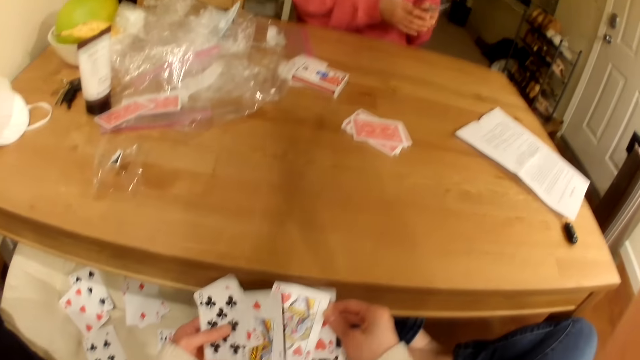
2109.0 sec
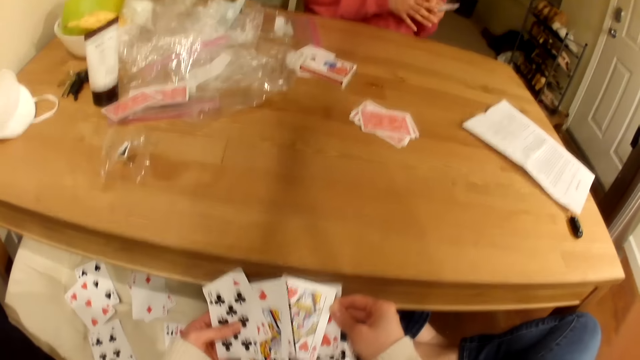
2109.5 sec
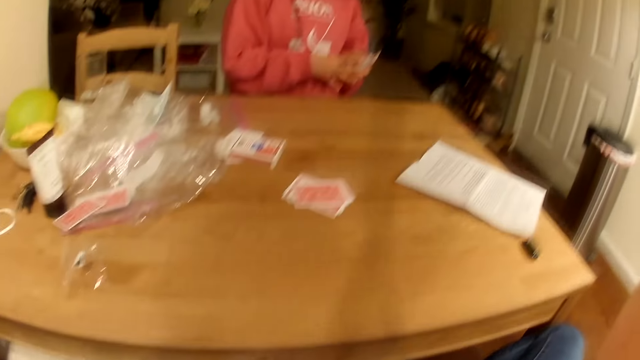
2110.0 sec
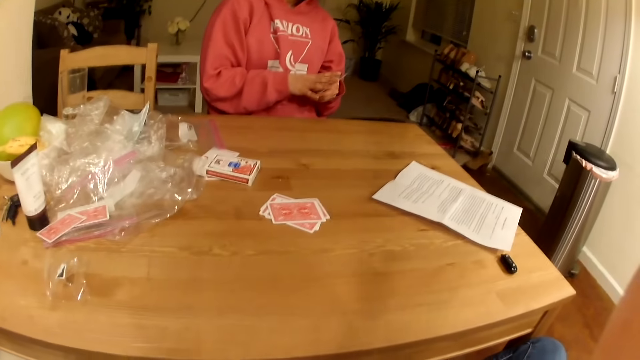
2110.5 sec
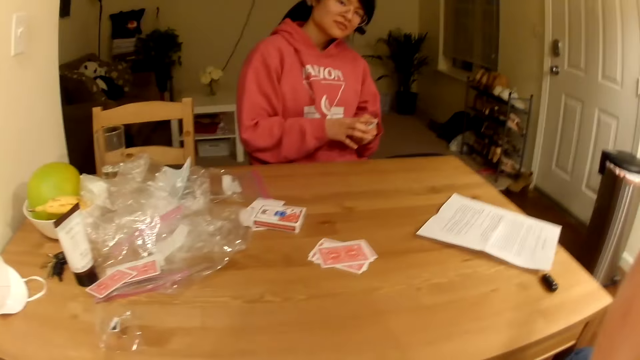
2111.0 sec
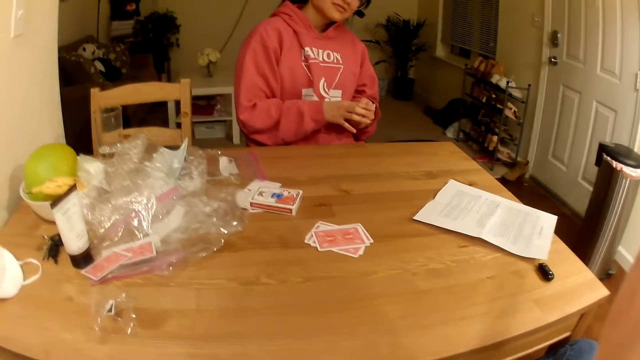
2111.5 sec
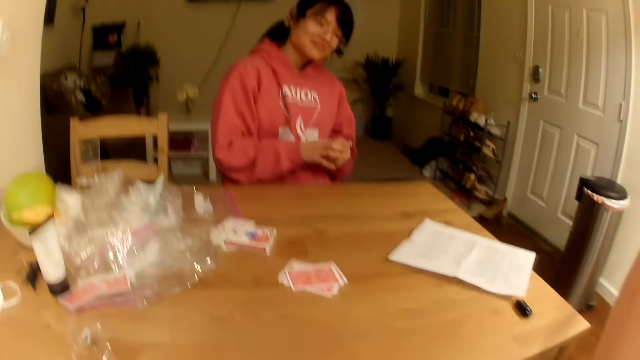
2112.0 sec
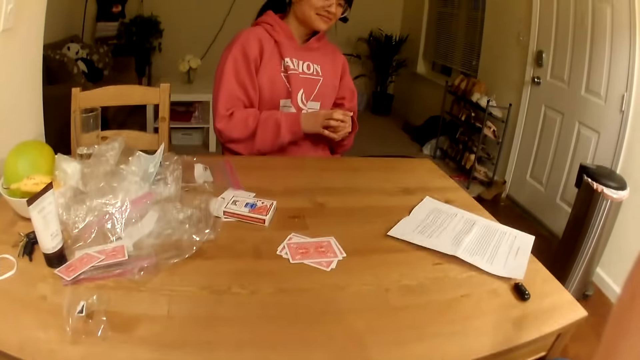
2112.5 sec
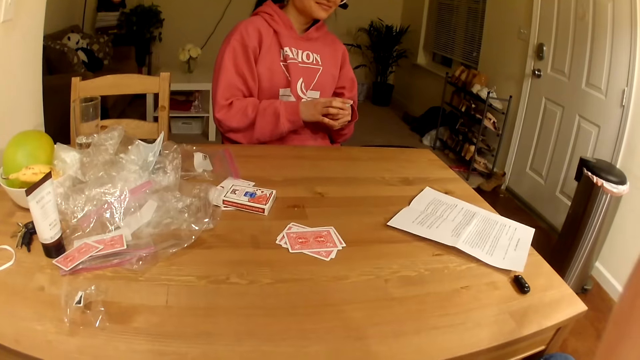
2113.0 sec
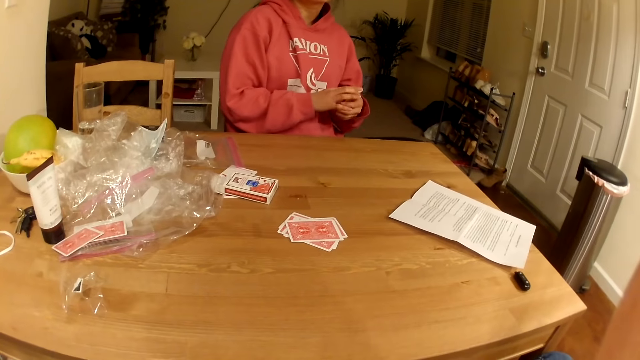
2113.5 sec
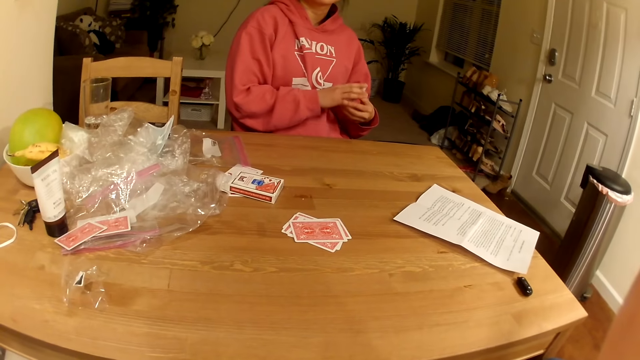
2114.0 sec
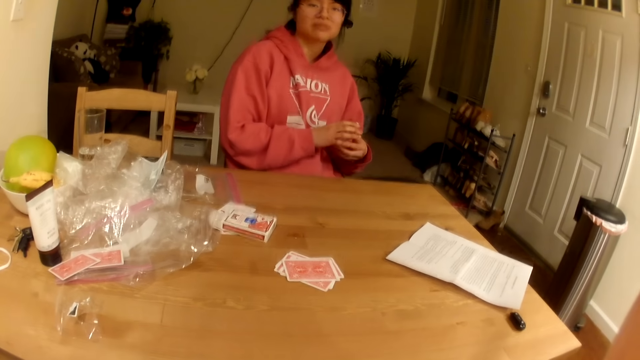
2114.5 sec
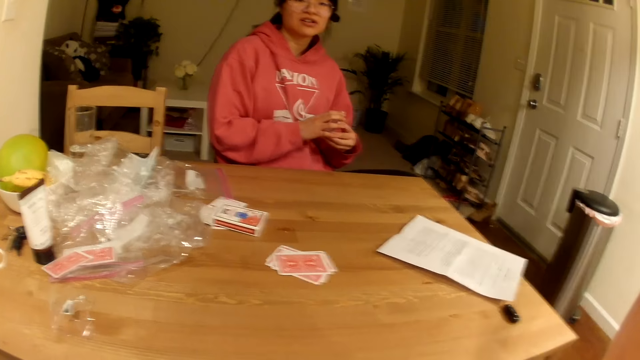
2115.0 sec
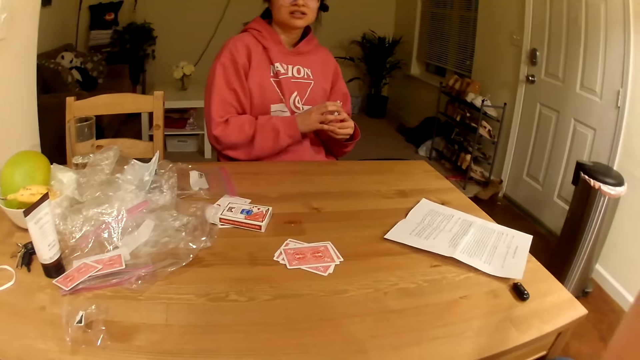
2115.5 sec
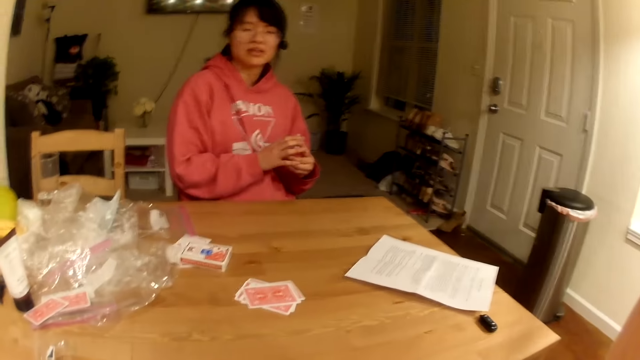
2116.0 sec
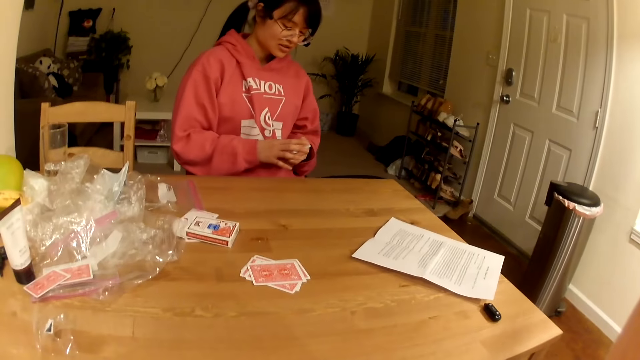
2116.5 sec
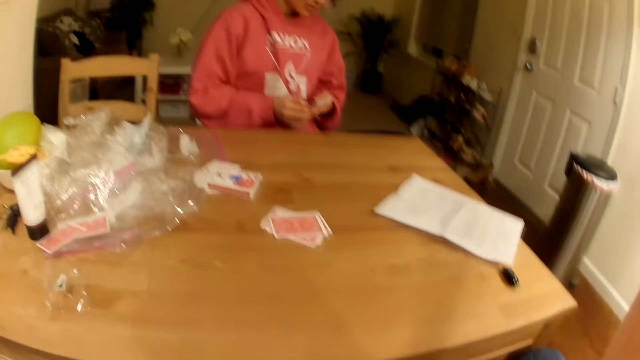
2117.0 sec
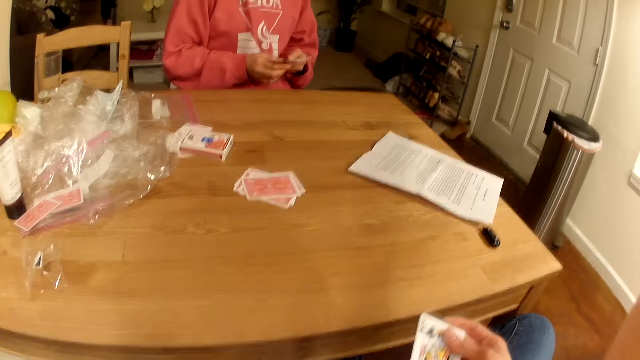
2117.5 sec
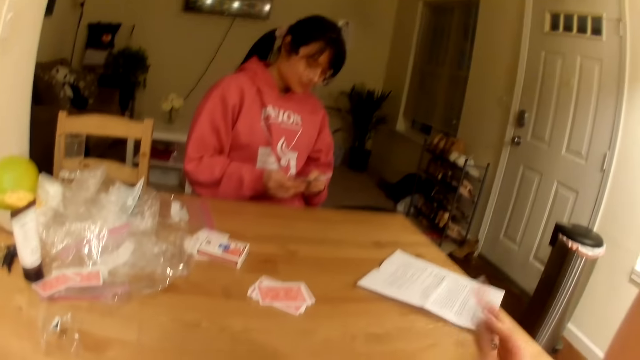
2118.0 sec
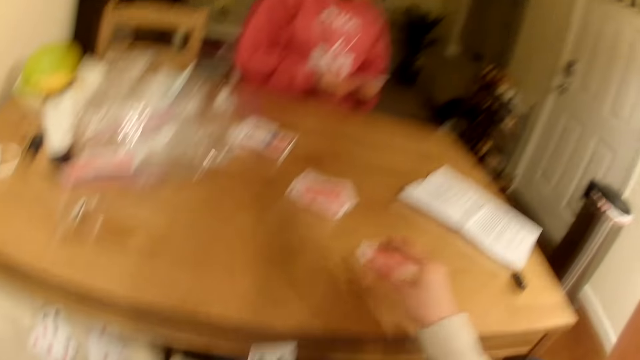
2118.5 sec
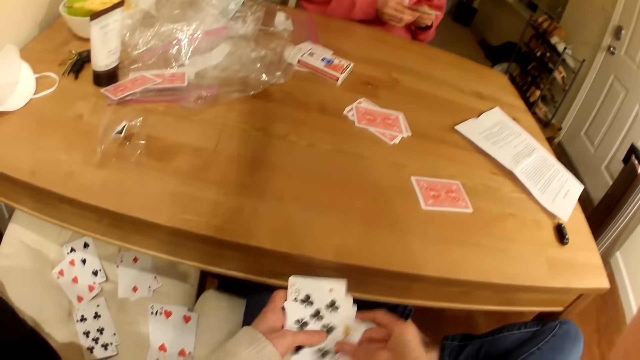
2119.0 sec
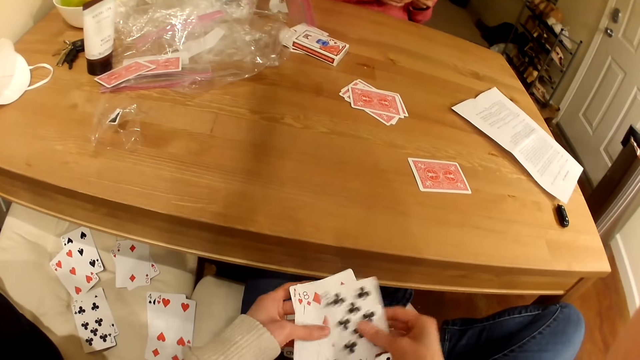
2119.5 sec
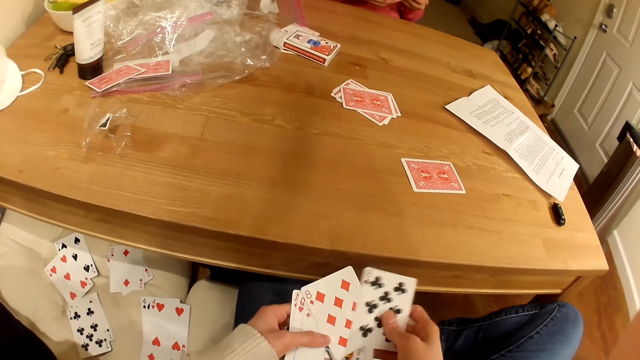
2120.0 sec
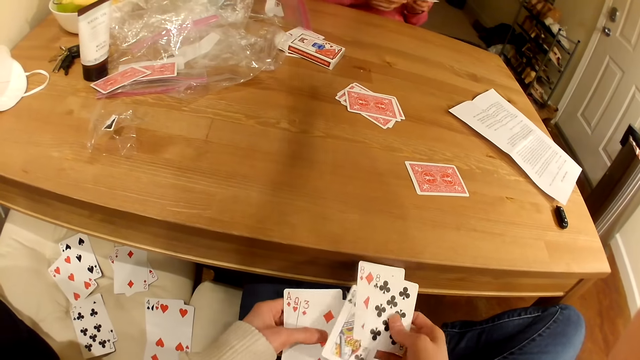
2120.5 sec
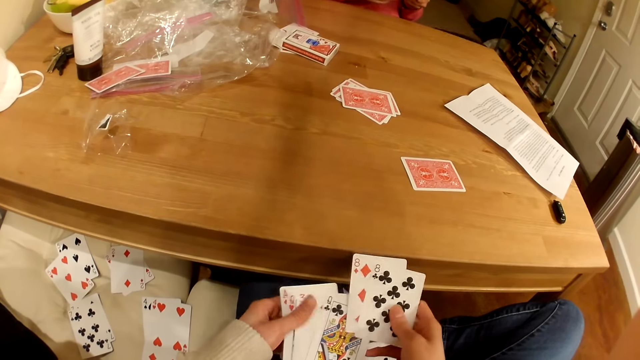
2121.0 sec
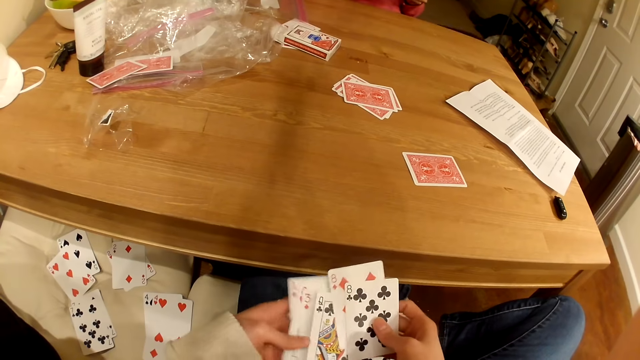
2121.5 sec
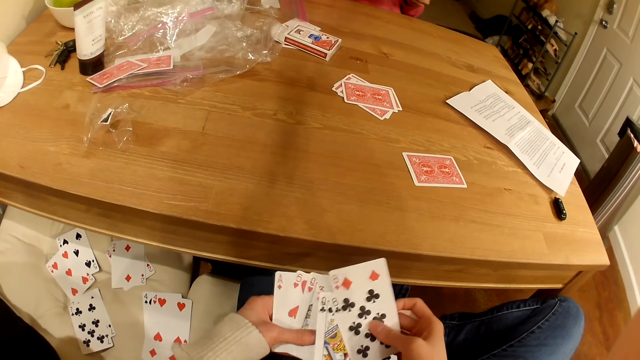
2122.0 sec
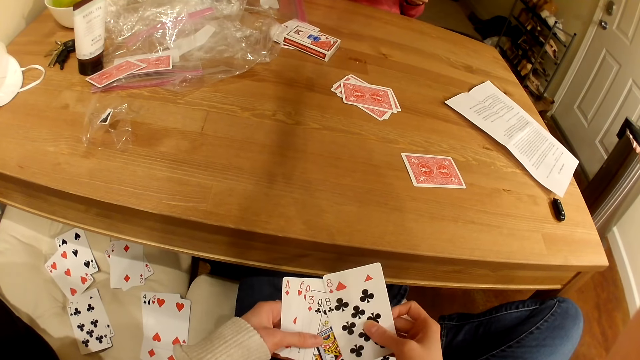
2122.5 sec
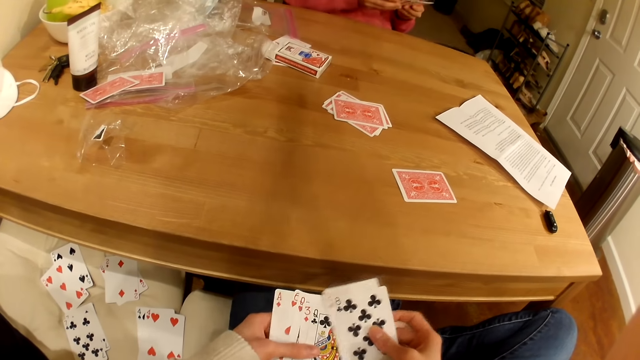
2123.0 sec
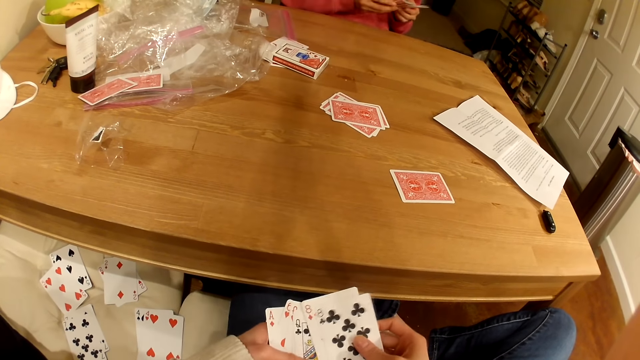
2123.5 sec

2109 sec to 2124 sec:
The camera wearer looks at a lady. They put playing cards on the table. They shuffle the playing cards. They look down at the cards.

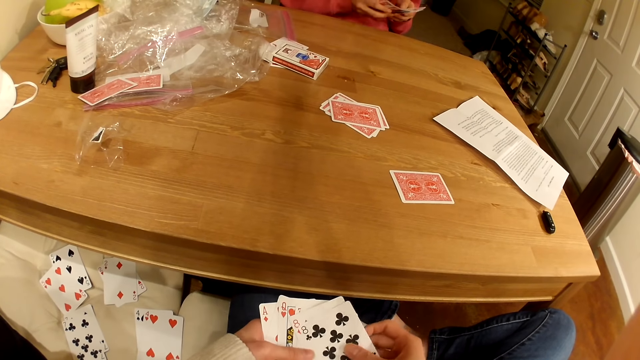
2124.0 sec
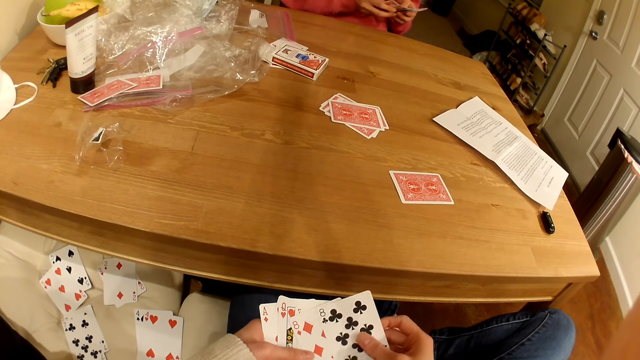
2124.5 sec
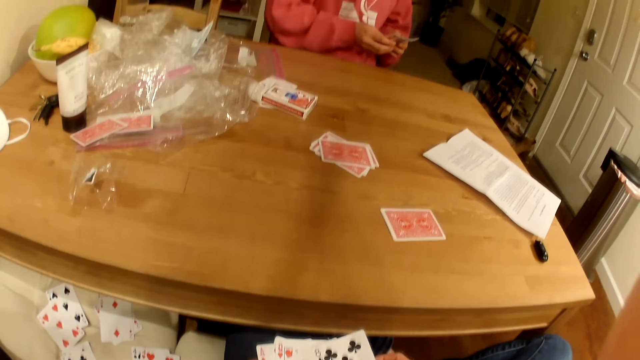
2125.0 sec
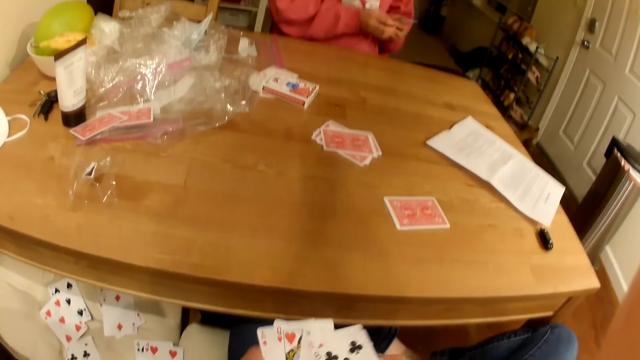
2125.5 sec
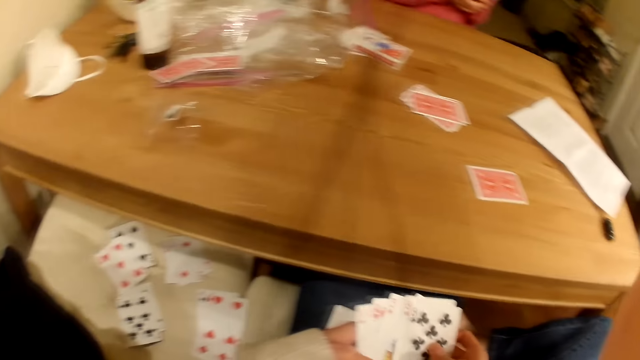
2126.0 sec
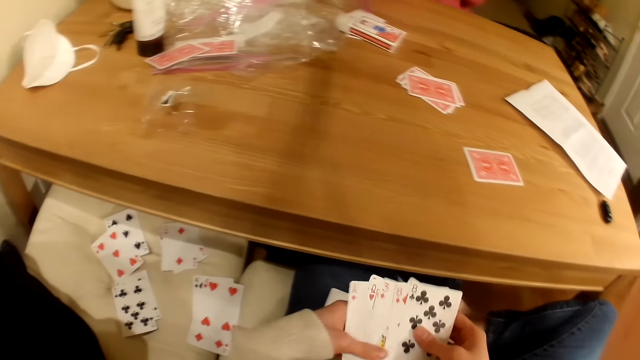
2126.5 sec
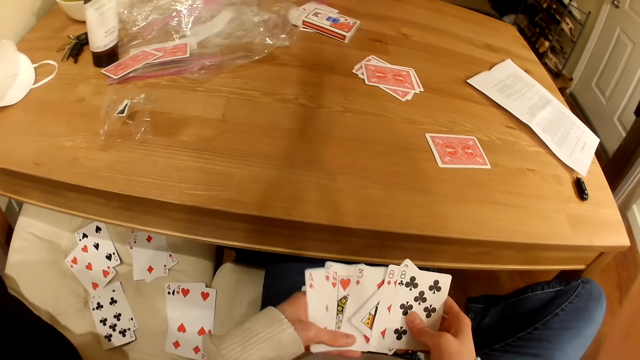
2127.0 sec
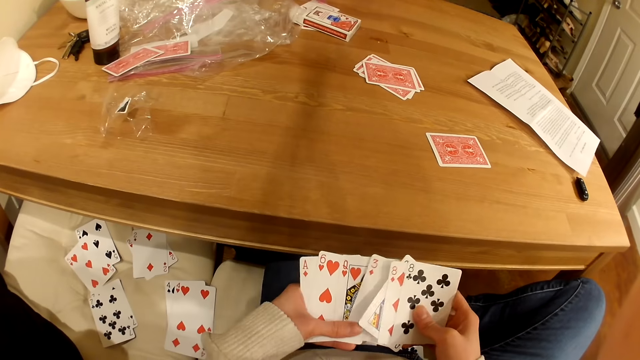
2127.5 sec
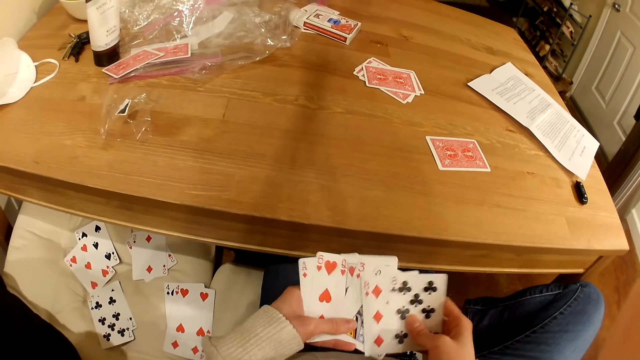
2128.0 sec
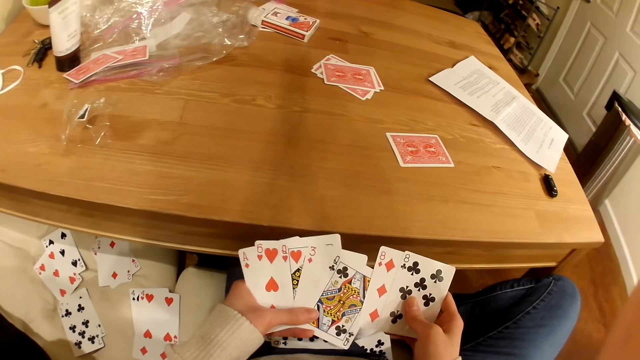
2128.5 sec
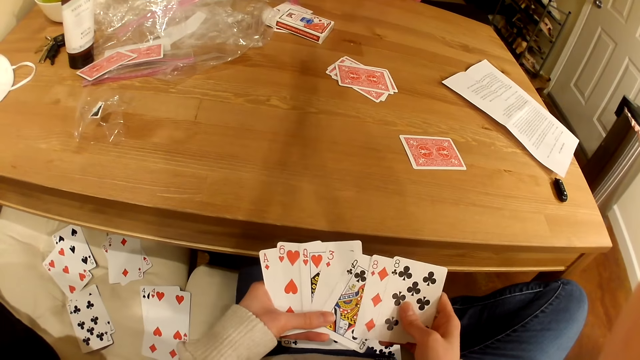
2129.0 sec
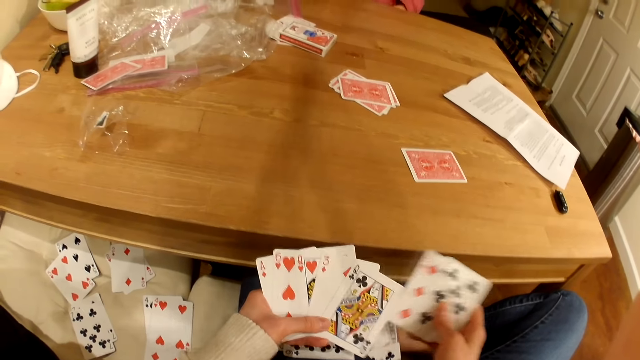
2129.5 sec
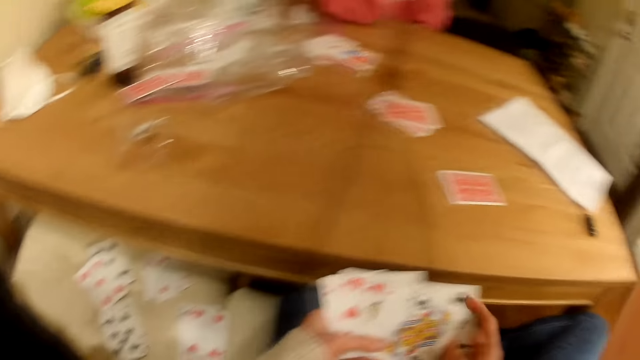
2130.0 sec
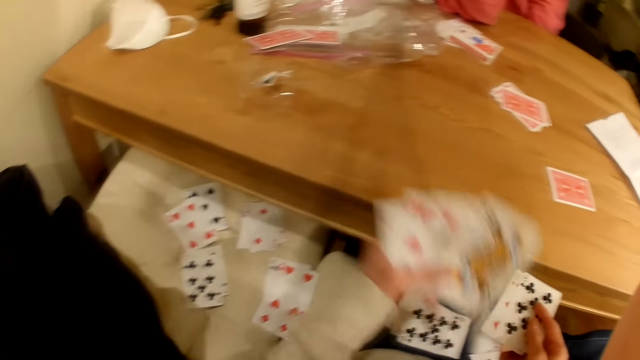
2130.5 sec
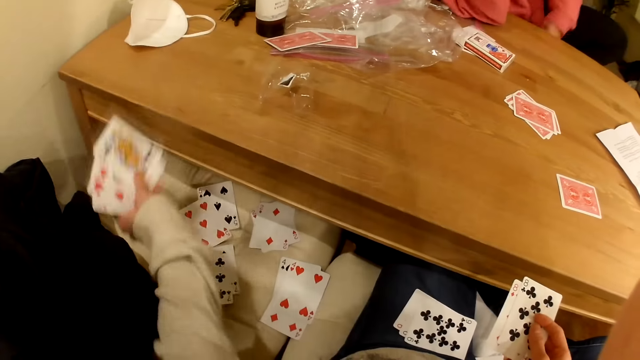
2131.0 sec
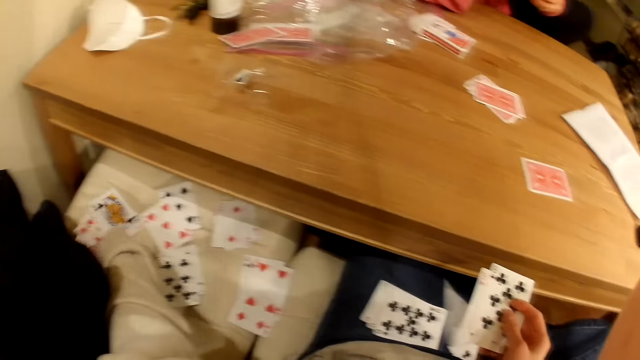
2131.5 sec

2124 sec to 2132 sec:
The camera wearer places playing cards on the seat.
